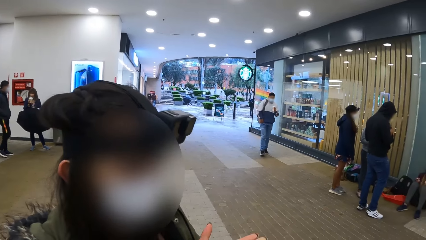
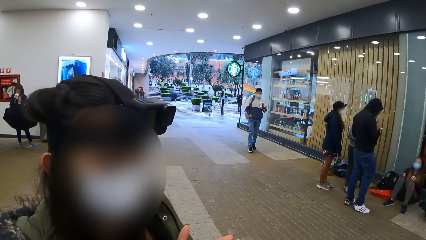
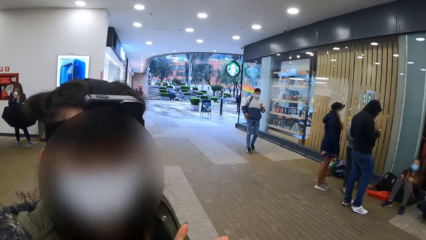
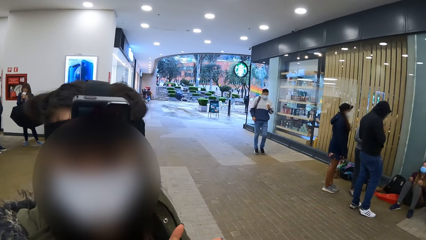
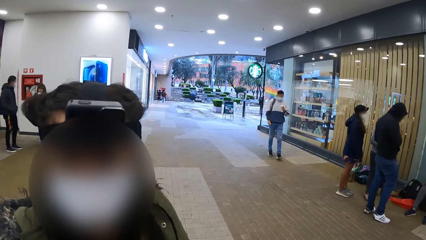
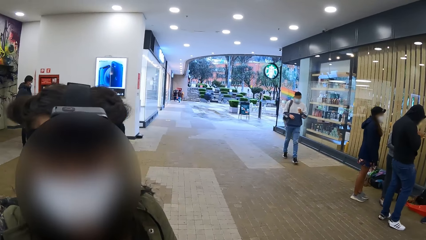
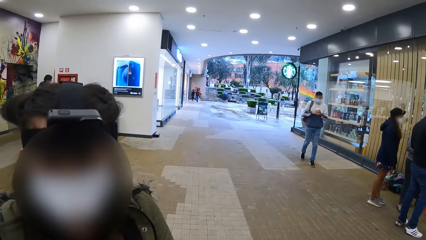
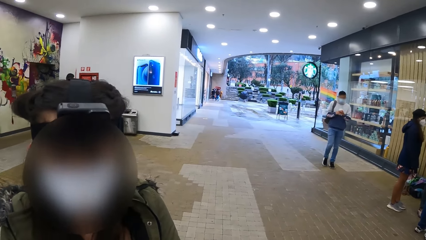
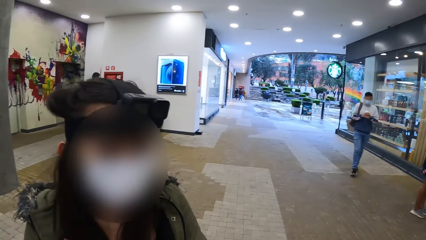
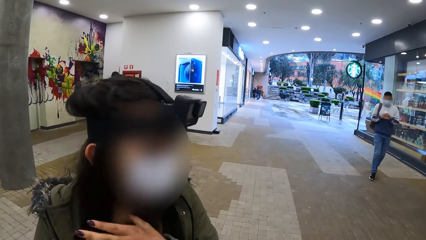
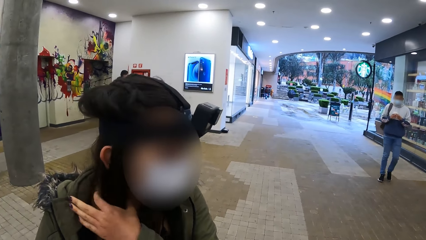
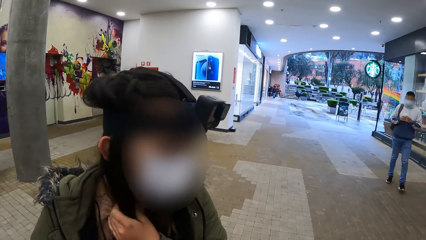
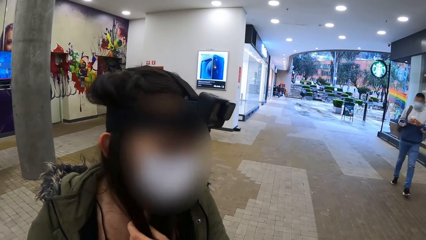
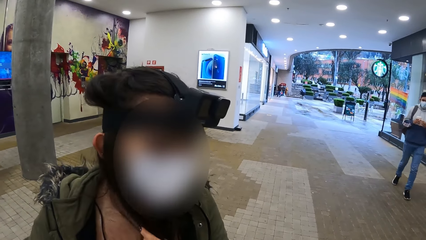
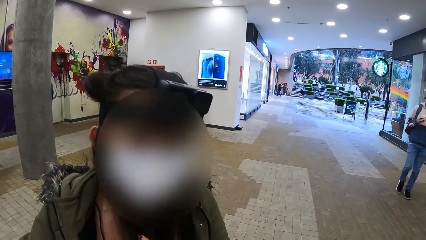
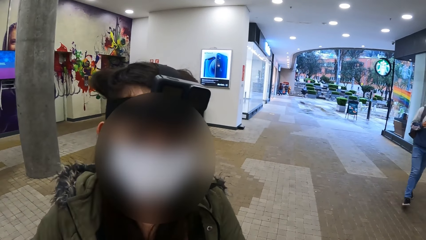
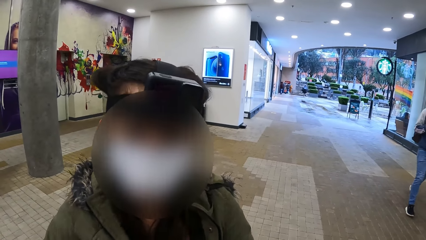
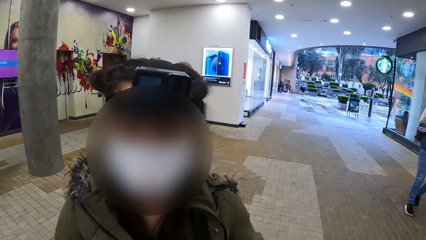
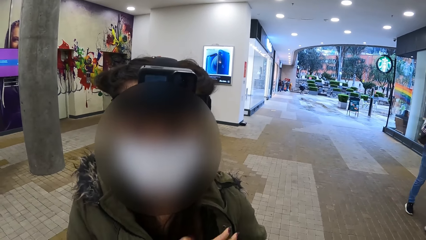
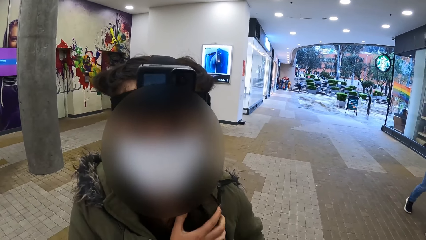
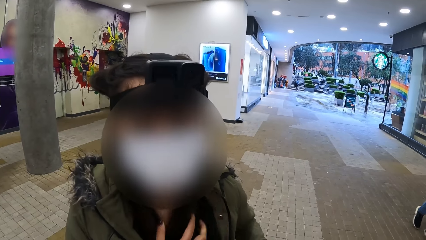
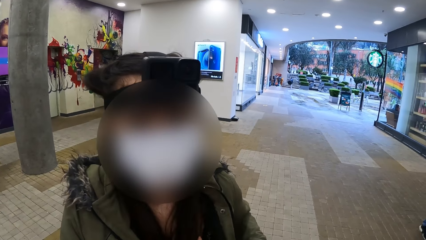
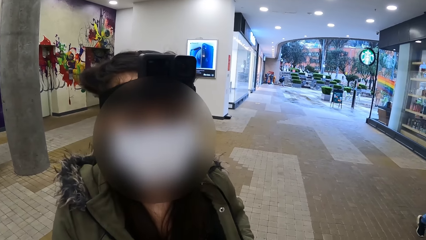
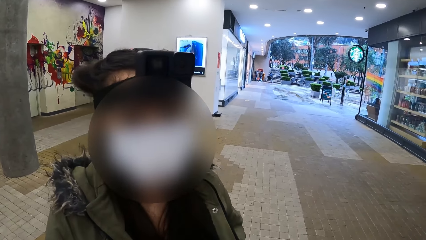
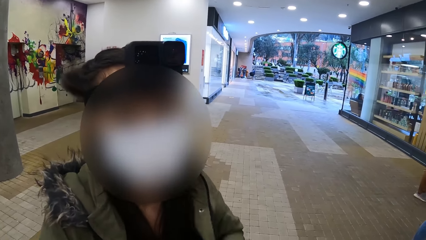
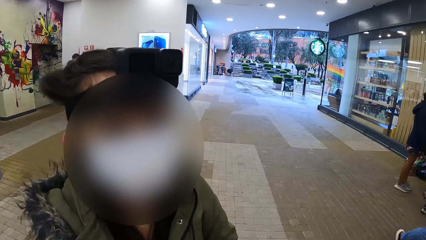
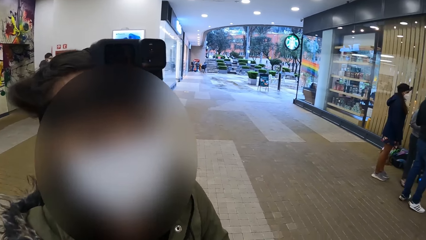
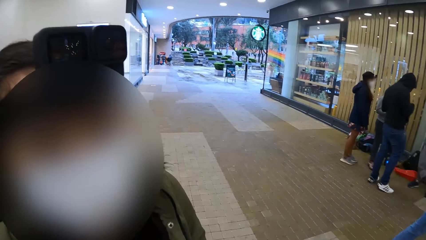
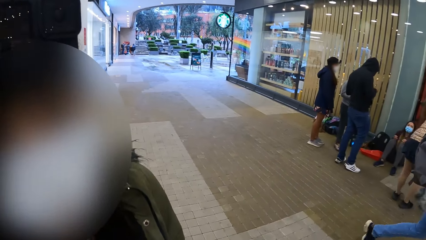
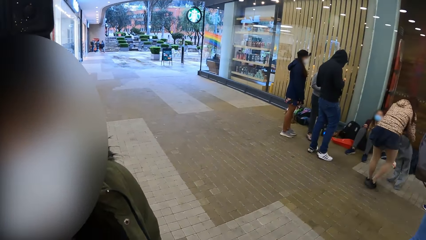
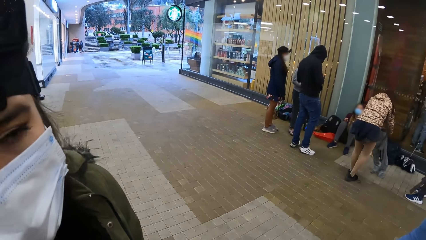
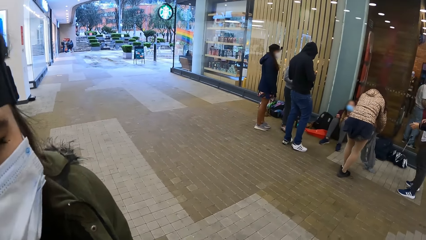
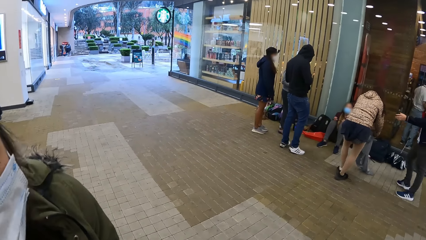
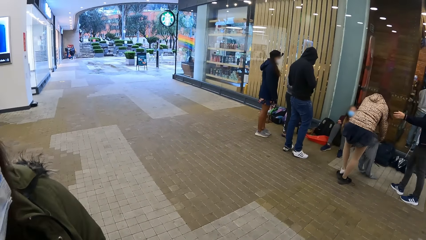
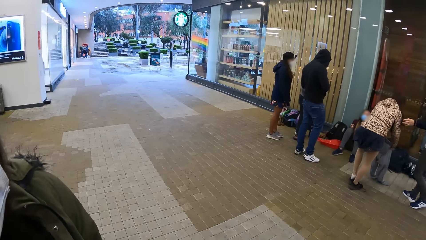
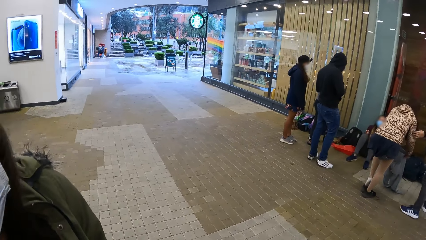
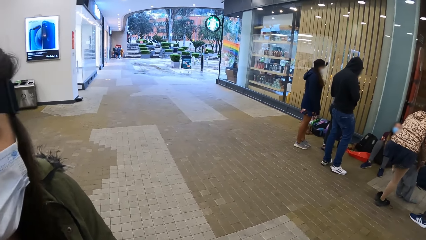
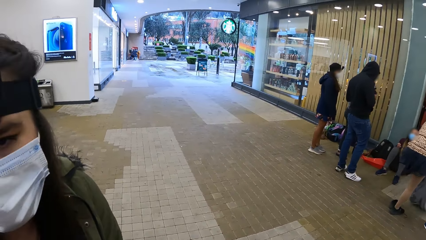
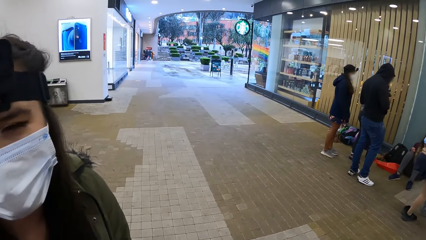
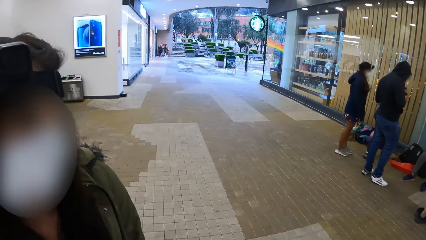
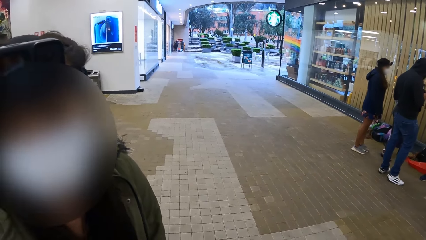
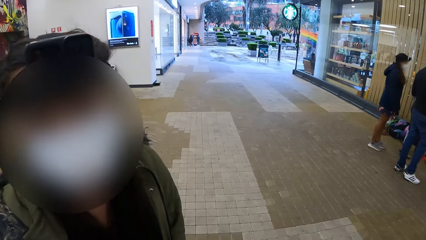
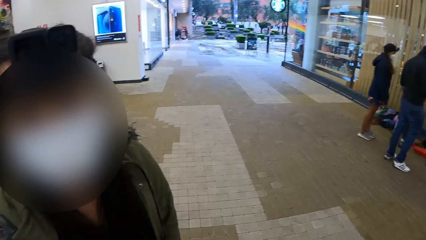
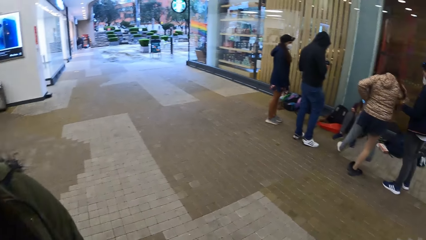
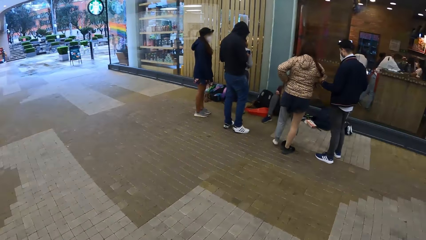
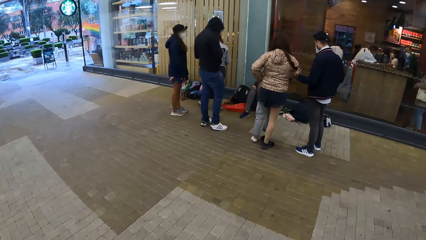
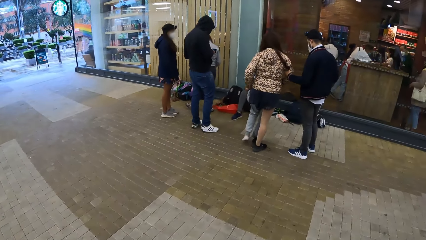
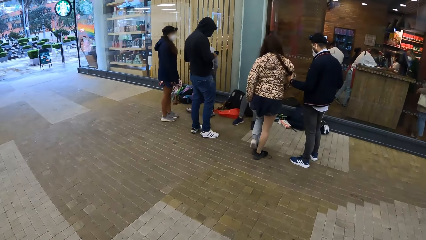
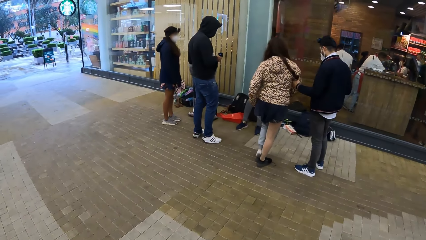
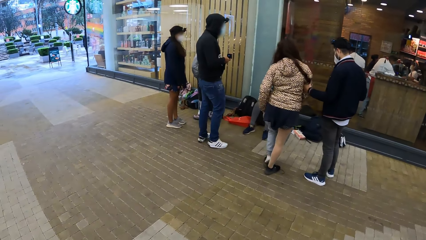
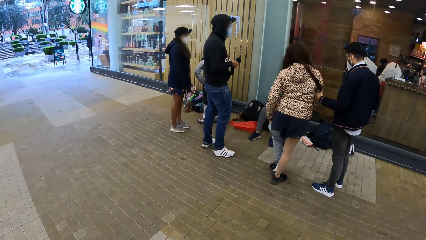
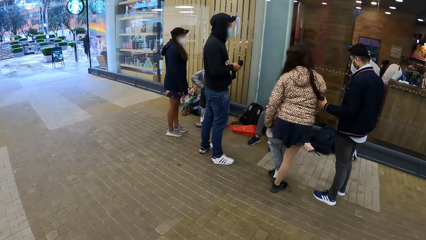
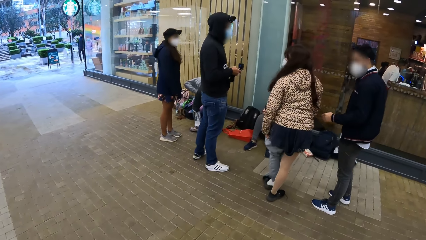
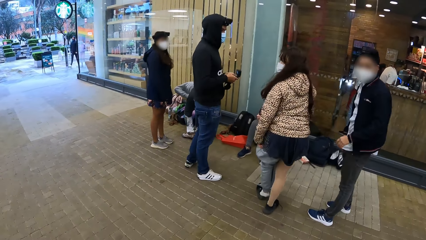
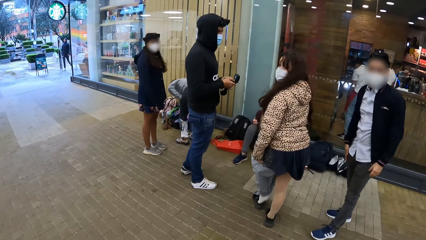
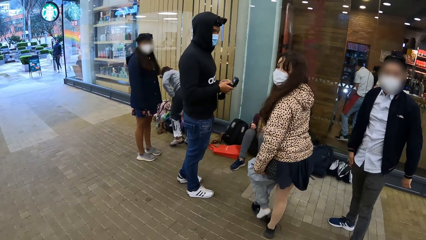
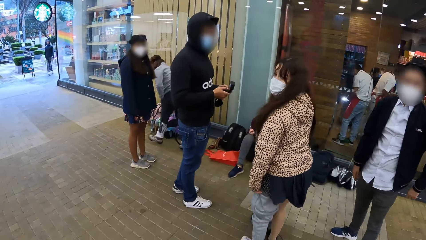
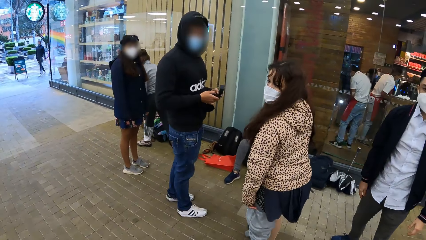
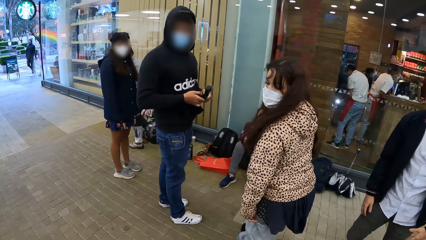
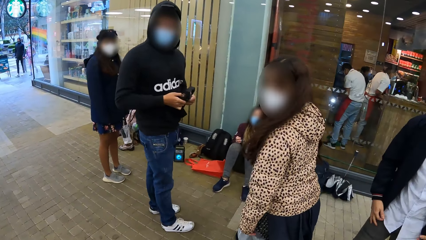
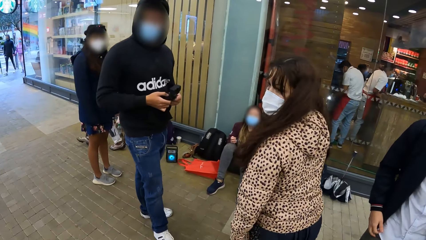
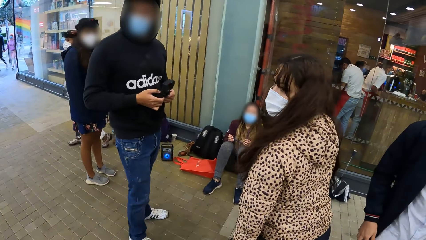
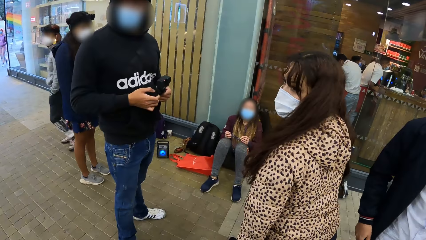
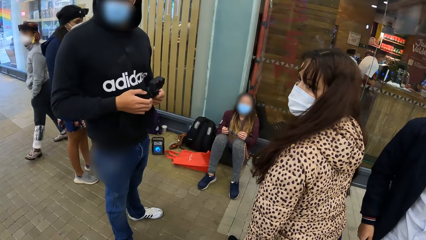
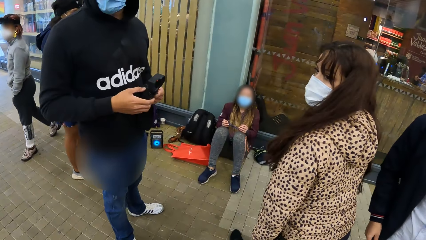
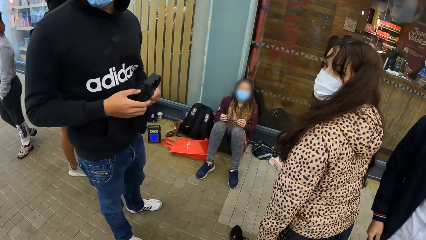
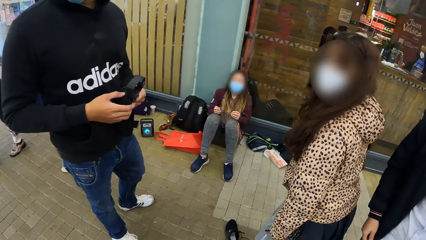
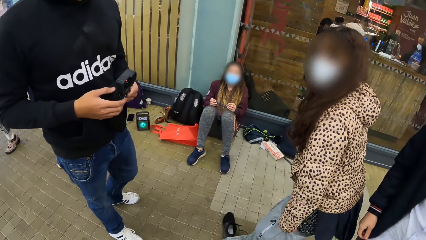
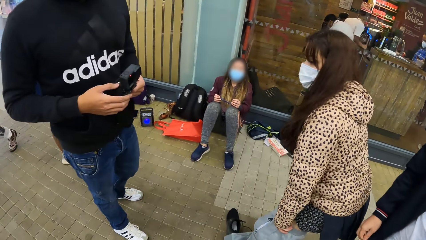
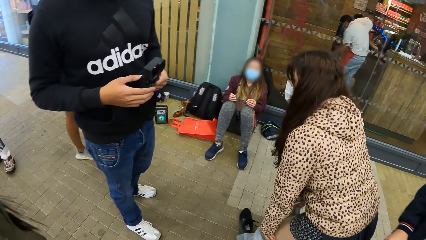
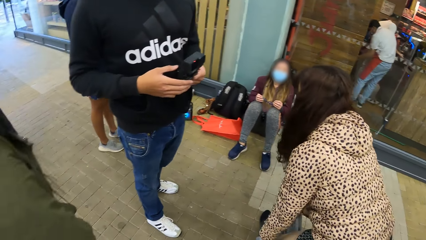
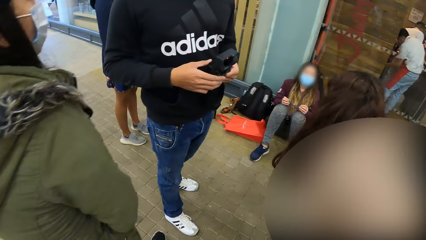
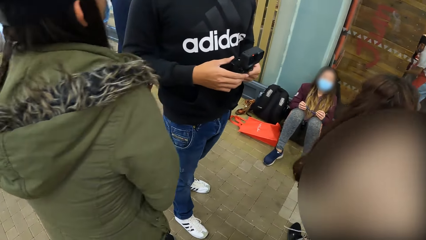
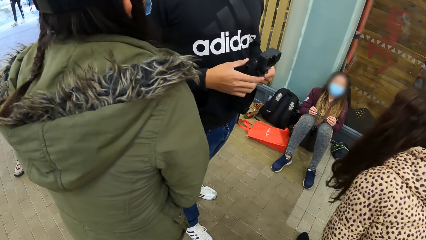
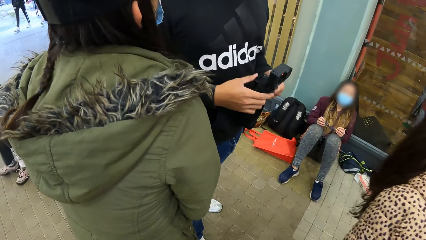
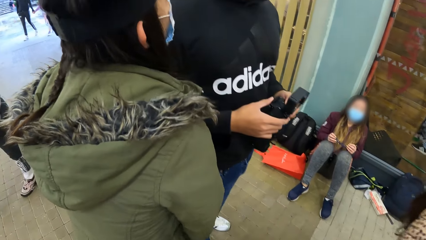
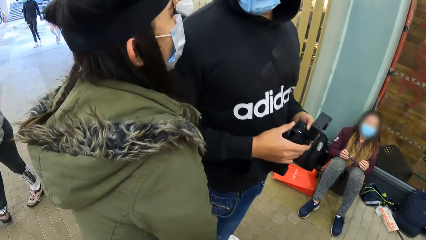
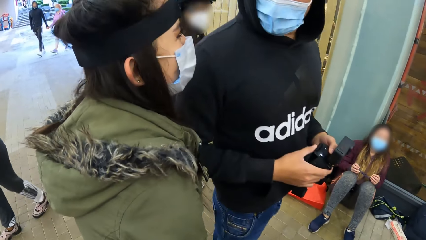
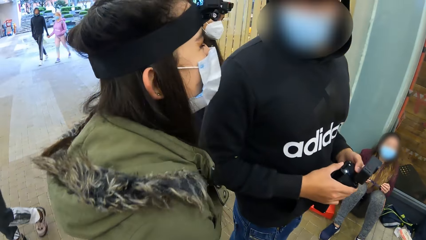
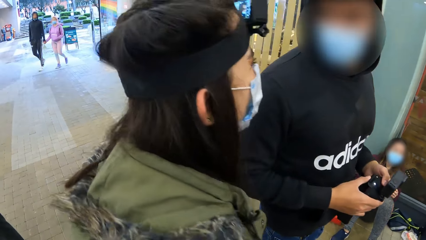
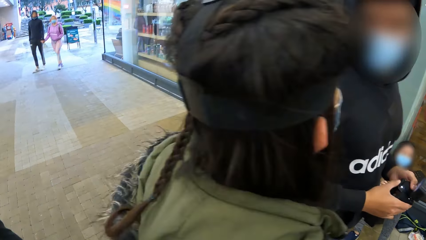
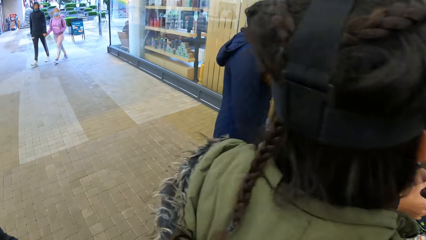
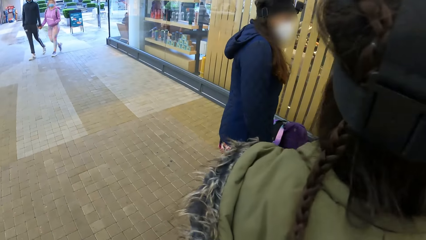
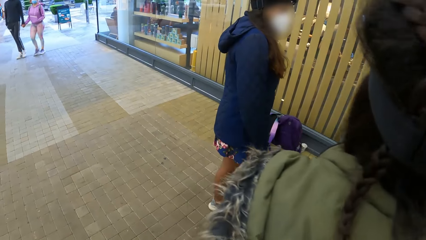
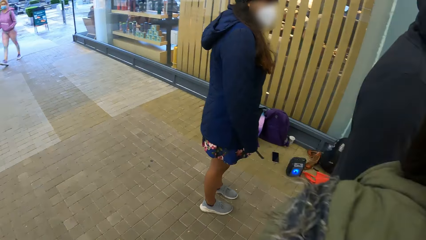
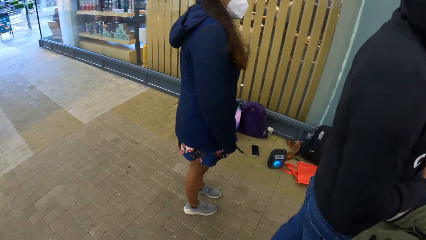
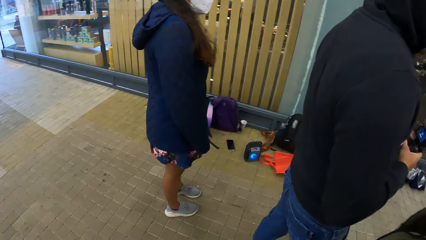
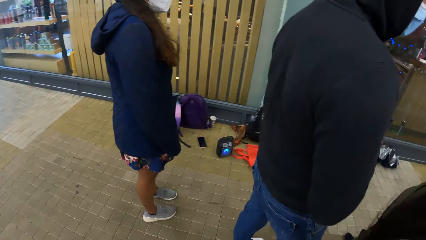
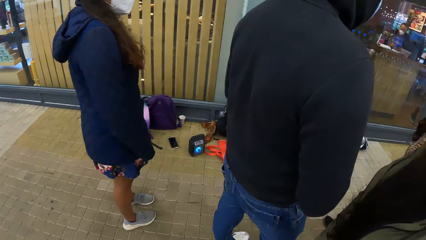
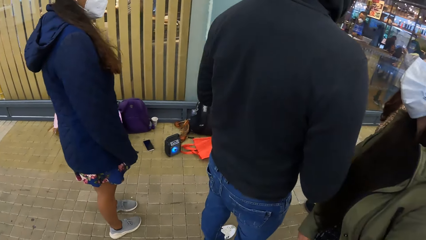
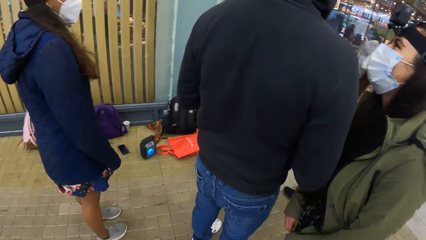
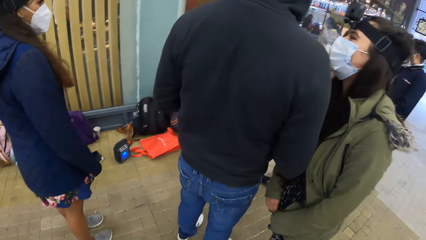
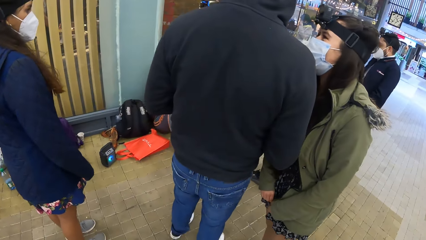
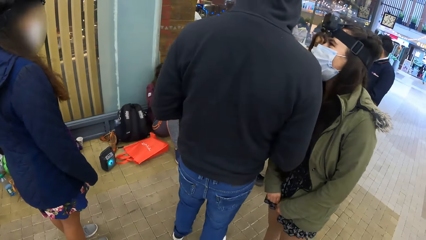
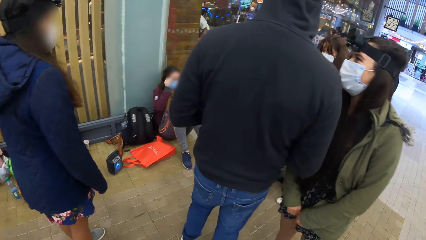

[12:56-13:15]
A woman adjusts her jacket with her hands. Another woman wears joggers with her hands. A man interacts with the second woman. Another man holds the head camera with his hands. The camera wearer walks ahead. They stand. They walk ahead.
